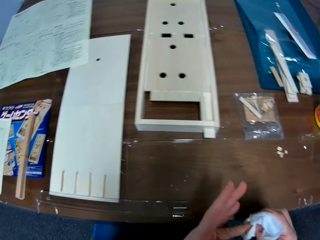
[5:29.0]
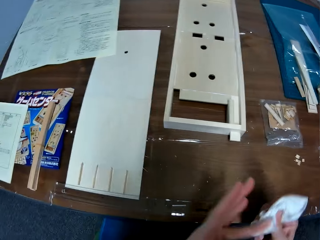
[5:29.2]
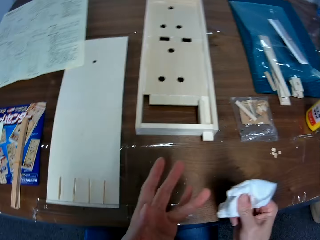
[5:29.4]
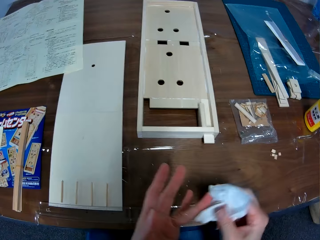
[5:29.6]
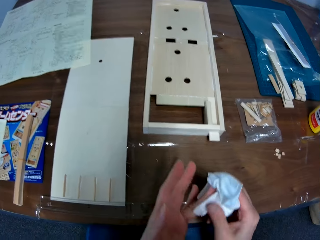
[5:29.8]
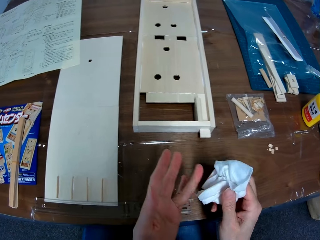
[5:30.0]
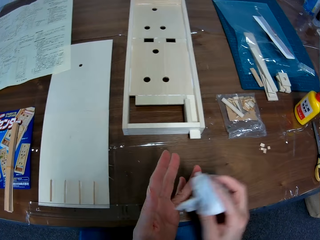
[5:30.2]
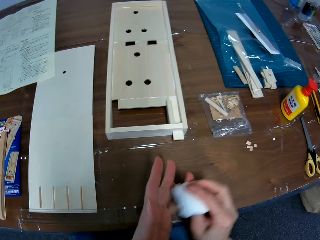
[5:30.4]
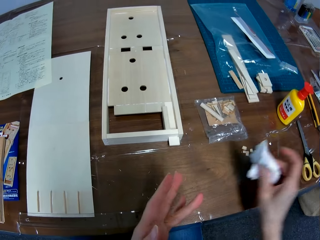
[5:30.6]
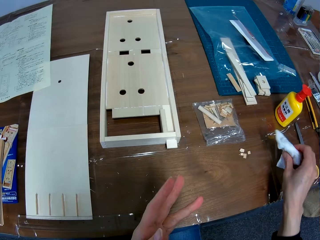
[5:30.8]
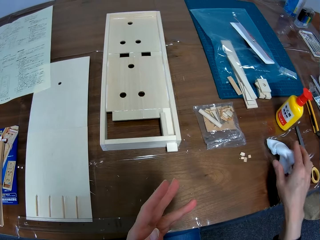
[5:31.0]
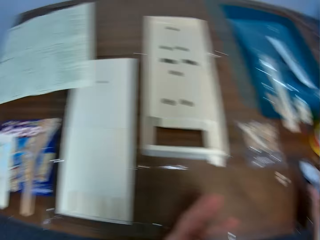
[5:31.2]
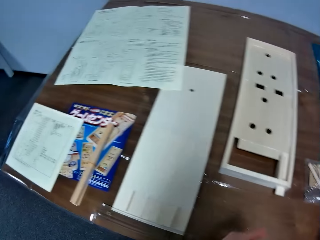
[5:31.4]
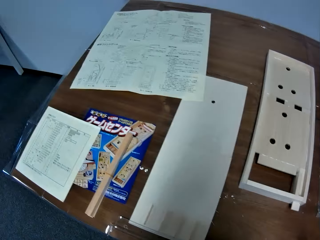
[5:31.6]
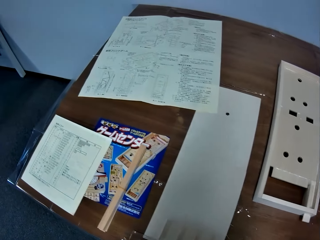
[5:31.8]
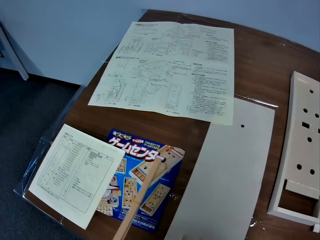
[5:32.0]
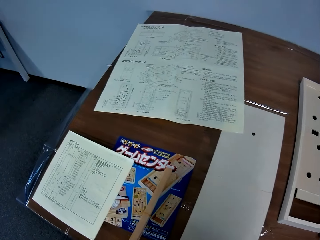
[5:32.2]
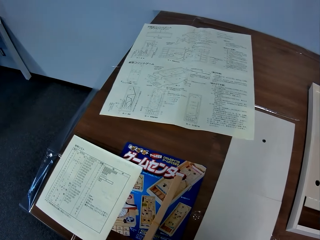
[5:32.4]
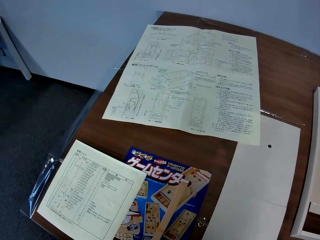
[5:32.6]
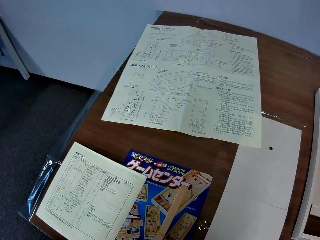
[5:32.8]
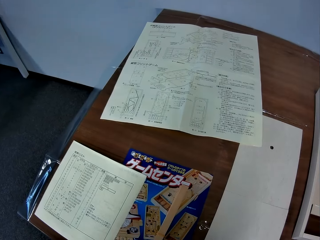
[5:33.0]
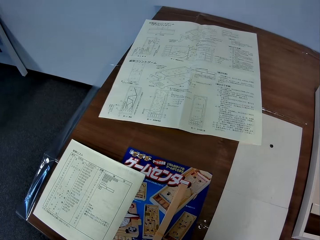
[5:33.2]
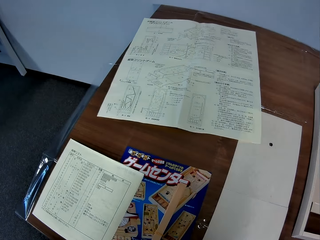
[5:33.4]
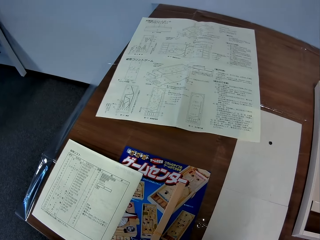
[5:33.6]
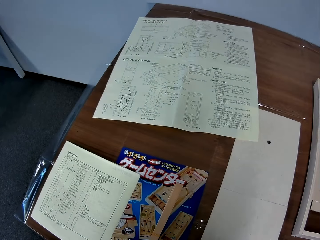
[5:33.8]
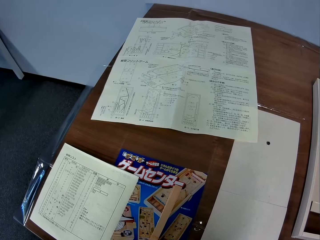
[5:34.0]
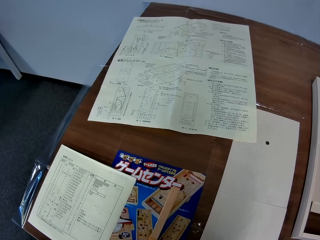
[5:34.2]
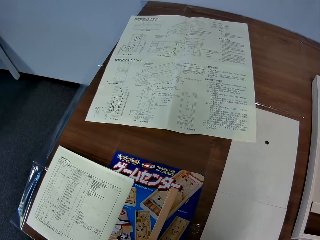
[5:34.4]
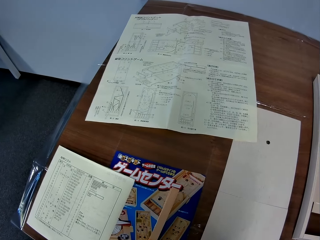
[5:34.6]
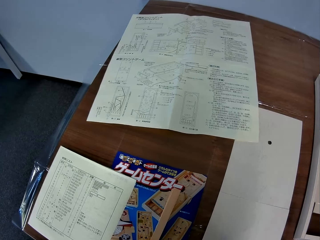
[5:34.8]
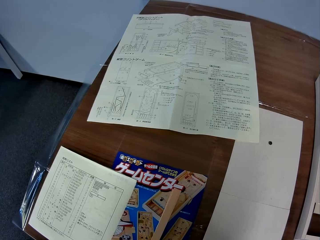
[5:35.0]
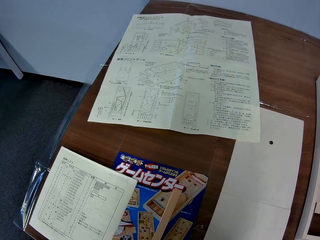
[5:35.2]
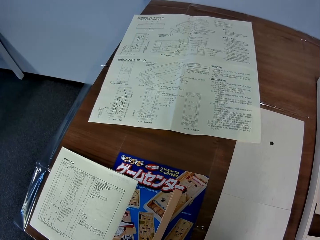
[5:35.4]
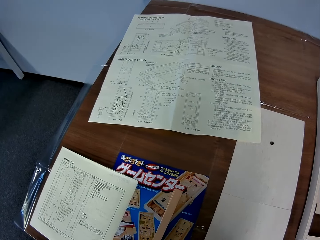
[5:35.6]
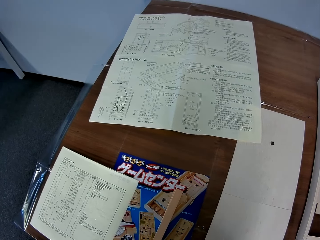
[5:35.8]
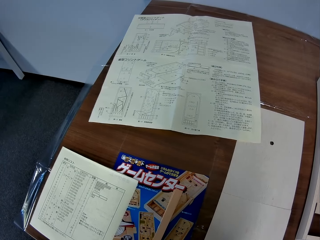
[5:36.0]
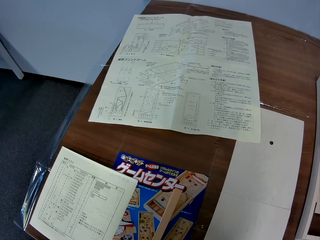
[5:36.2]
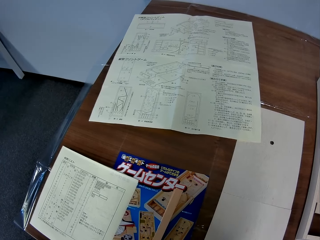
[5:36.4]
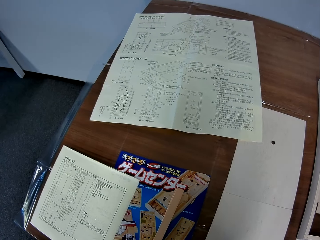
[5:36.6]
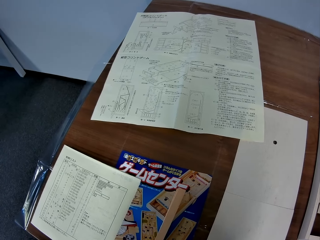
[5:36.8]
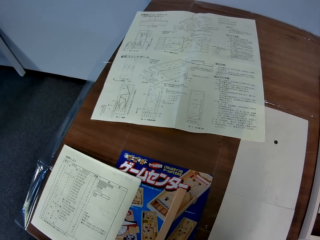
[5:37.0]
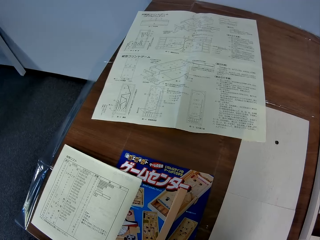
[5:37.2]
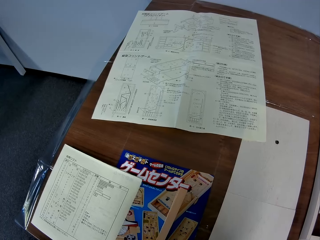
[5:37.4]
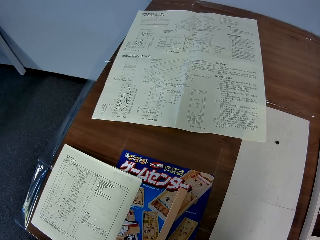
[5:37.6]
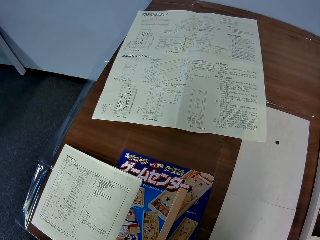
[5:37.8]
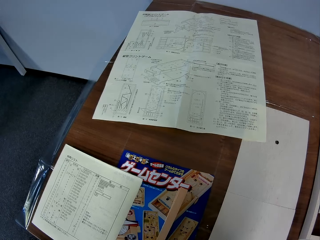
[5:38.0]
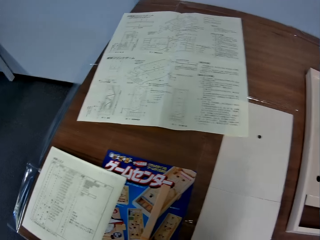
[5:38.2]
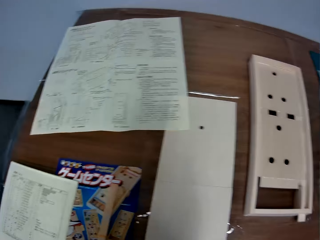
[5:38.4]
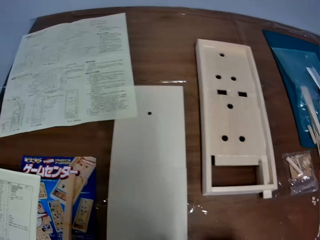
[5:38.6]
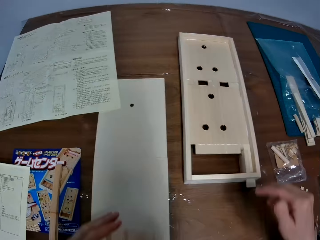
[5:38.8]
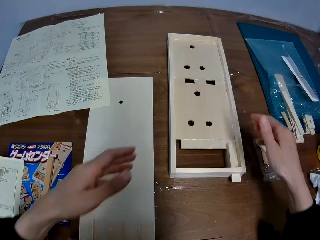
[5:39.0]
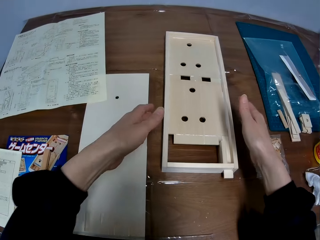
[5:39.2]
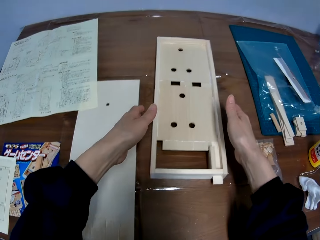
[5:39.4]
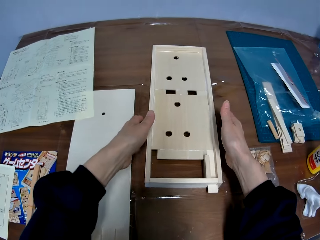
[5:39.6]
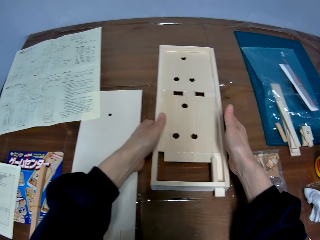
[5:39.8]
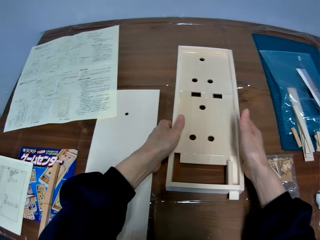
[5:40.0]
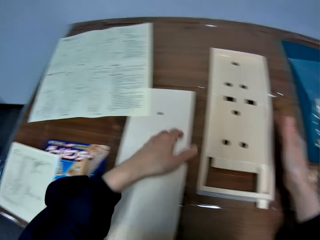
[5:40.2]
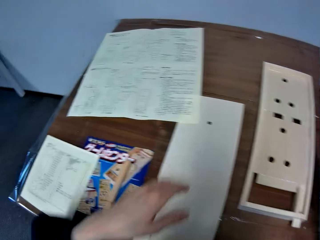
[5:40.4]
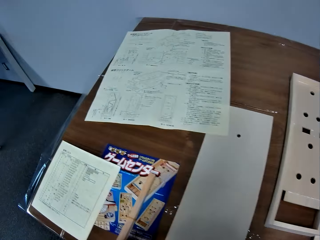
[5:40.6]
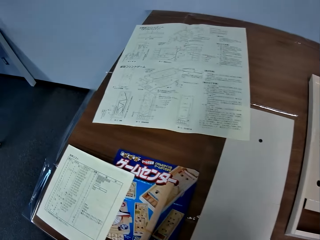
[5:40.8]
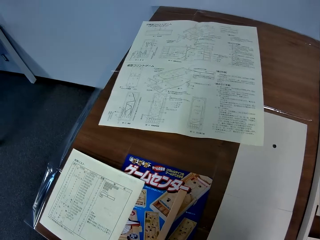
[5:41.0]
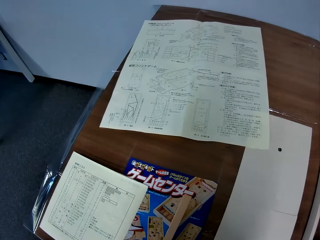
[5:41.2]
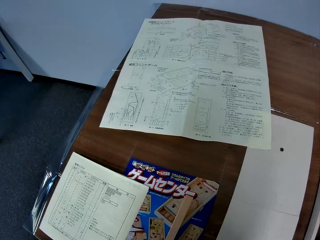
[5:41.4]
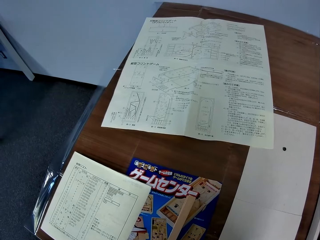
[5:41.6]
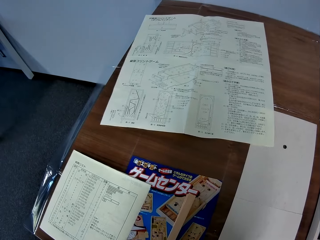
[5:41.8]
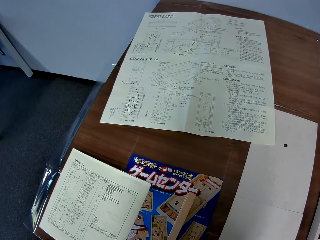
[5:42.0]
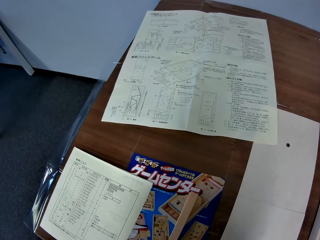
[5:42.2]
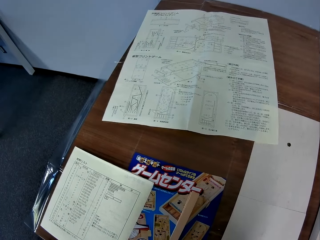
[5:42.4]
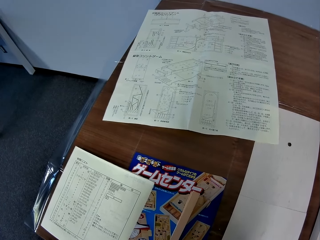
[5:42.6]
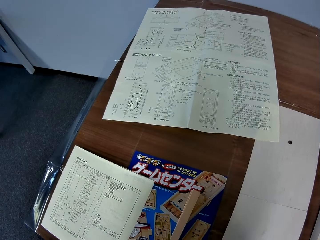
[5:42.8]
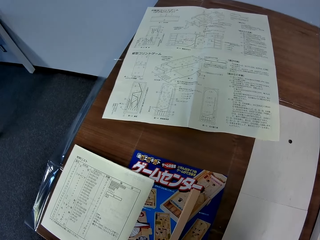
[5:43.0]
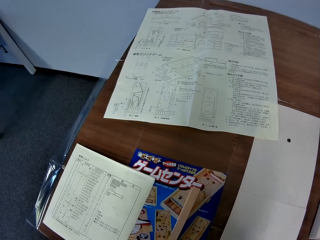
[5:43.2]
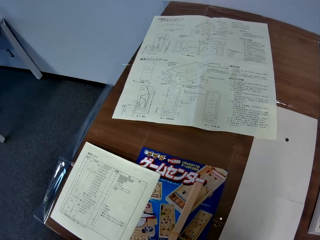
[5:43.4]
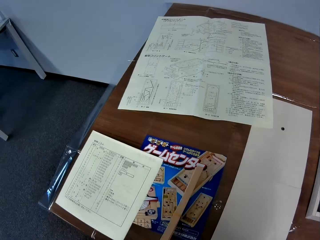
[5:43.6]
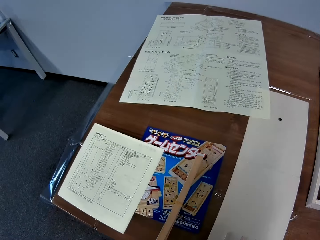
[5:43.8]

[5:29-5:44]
The camera wearer places the tissue paper on the table. He looks around. He touches a part of the mechanical model with his hands. He looks at the instructor manual.

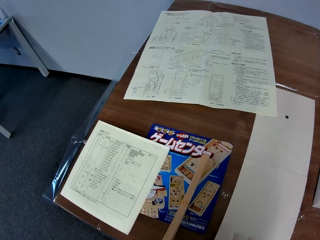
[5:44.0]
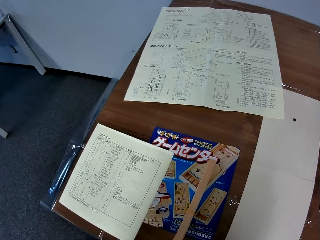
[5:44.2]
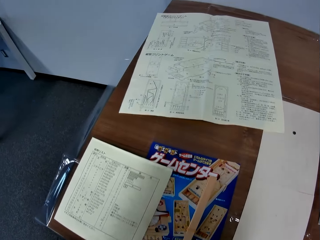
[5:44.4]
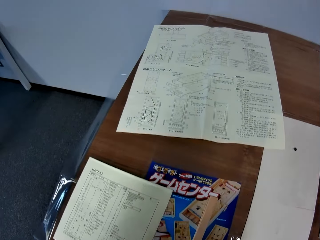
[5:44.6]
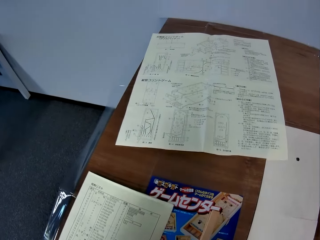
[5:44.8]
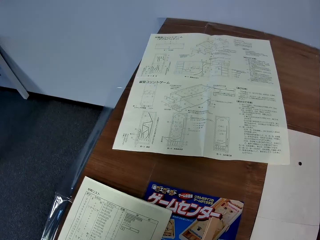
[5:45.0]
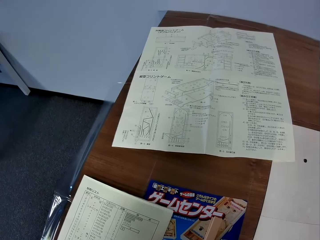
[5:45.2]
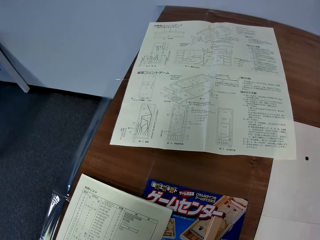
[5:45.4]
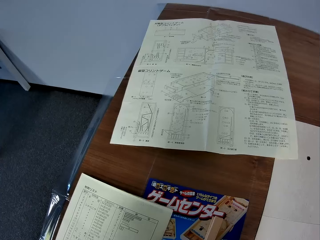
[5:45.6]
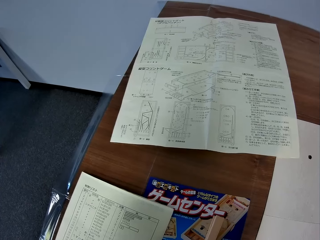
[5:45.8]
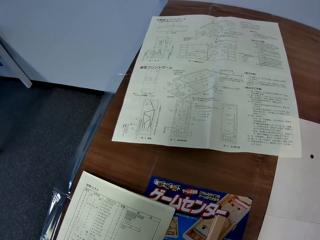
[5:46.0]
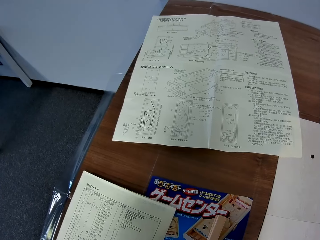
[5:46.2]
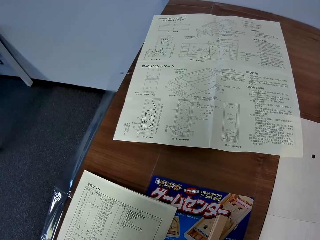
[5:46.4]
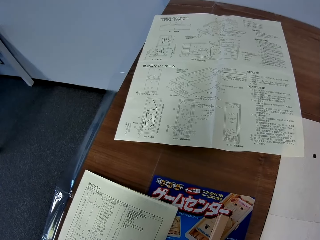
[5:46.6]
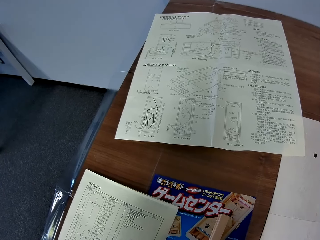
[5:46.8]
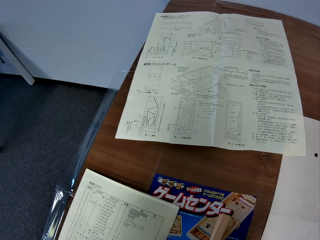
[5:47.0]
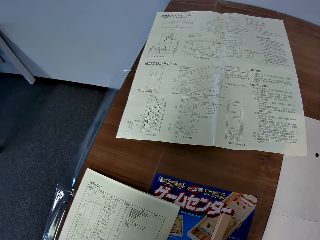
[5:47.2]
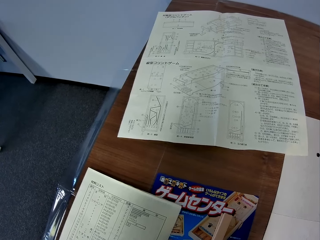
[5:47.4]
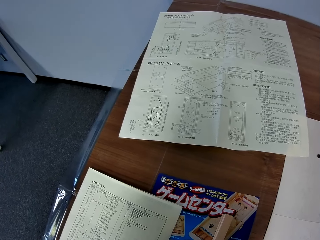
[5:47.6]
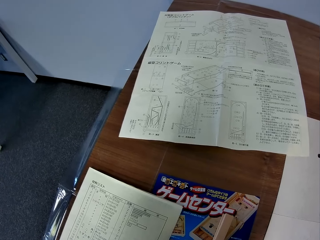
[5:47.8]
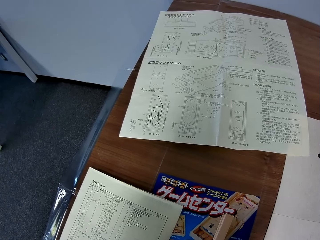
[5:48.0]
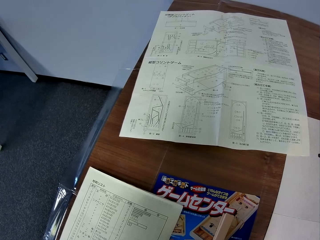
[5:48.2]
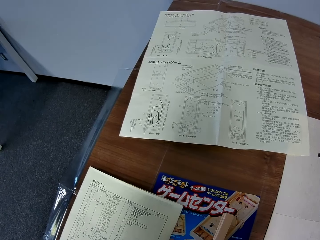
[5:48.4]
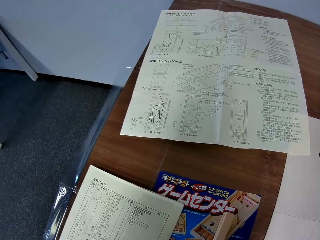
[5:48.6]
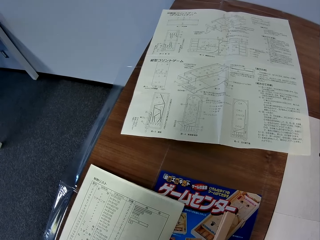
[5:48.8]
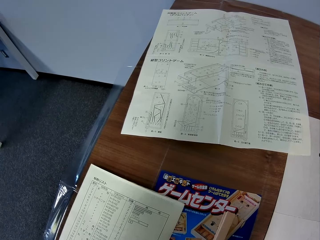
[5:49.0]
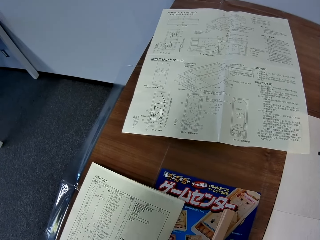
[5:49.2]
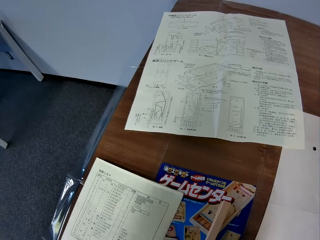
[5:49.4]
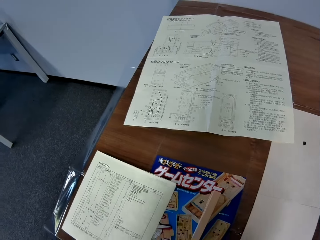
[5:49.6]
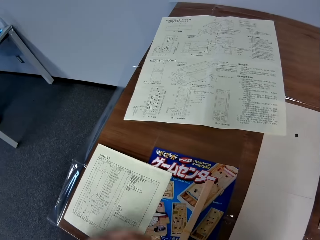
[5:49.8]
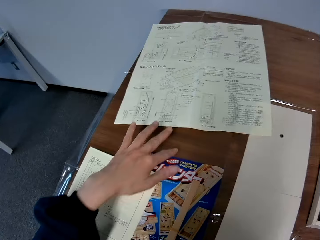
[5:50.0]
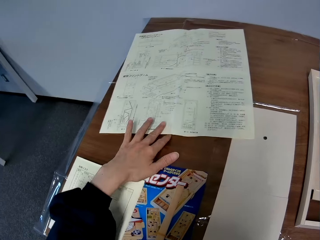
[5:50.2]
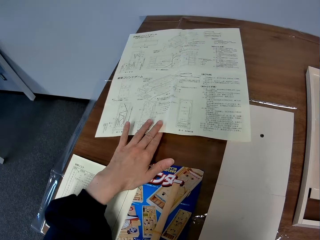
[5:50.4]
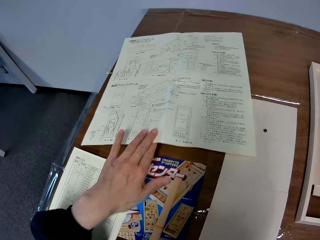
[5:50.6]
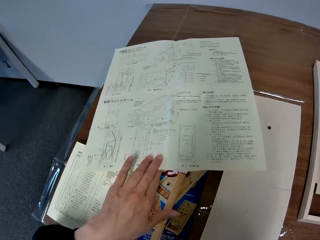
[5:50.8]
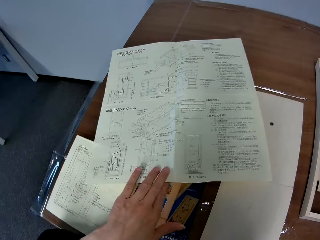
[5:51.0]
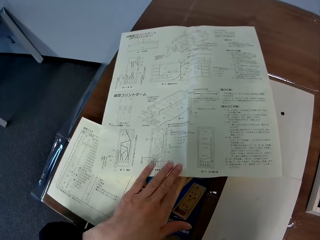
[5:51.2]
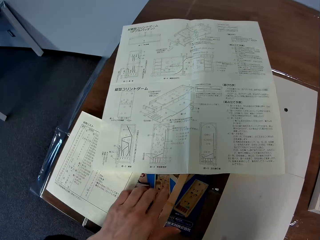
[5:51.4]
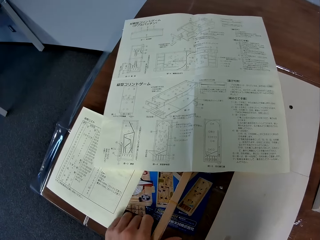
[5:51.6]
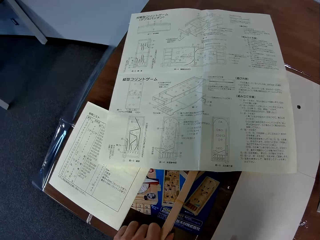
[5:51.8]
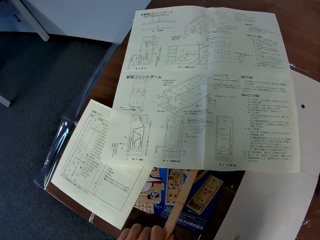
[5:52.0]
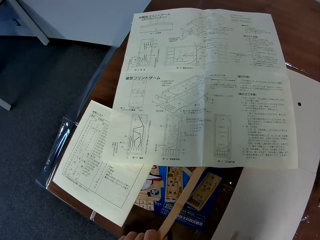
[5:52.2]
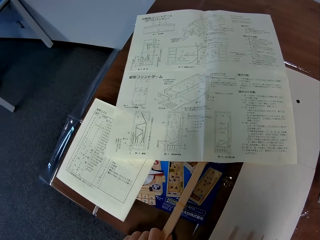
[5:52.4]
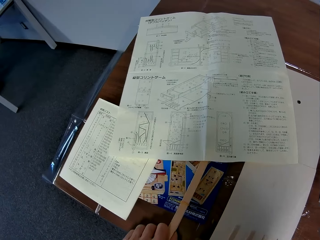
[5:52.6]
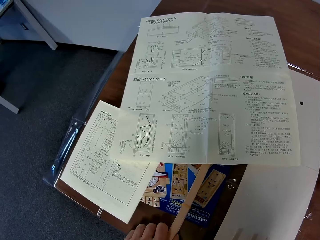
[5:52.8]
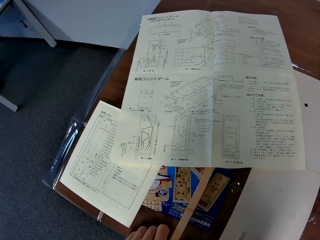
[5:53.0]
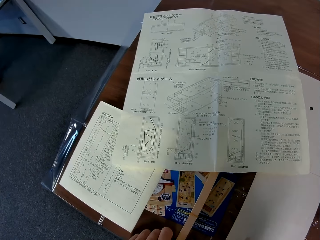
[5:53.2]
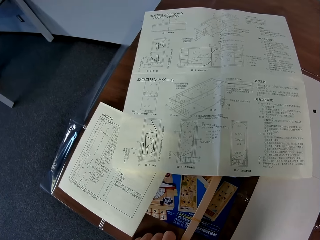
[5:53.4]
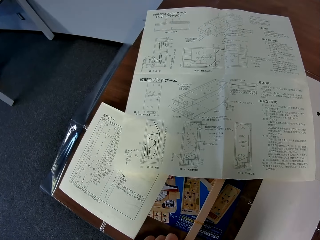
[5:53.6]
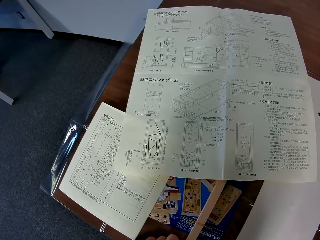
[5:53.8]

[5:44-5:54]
The camera wearer moves a manual on the table with his left hand. He moves the piece of the mechanical model on the table.
